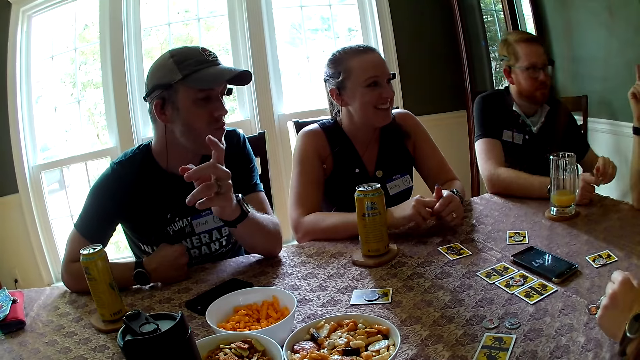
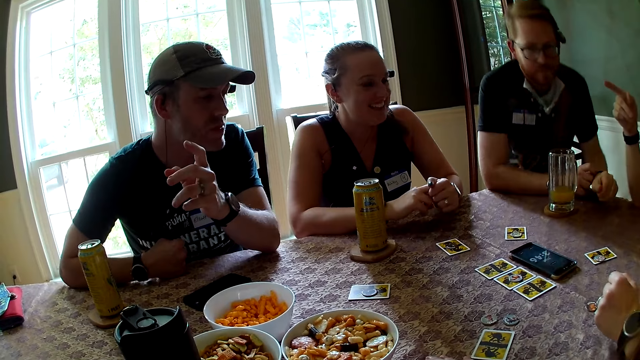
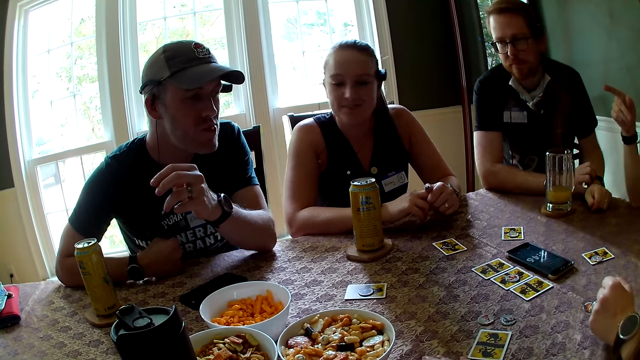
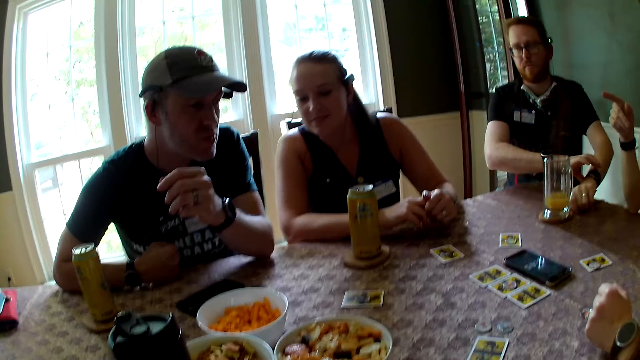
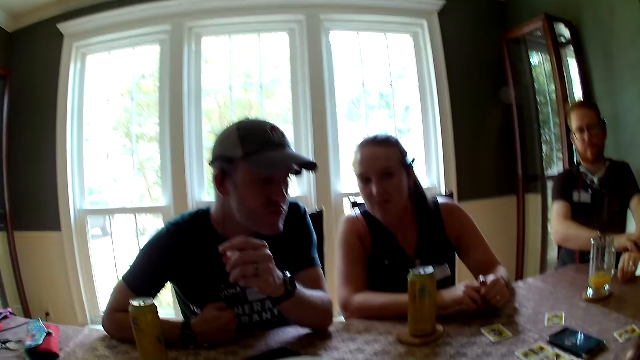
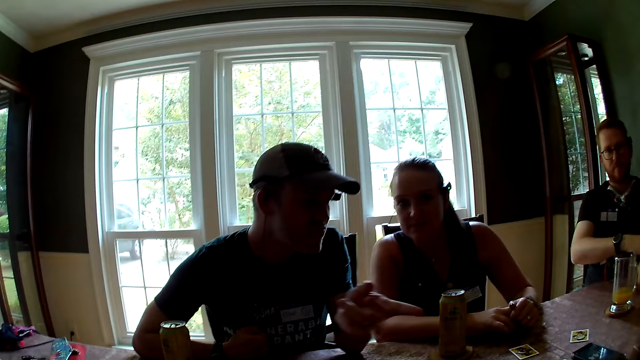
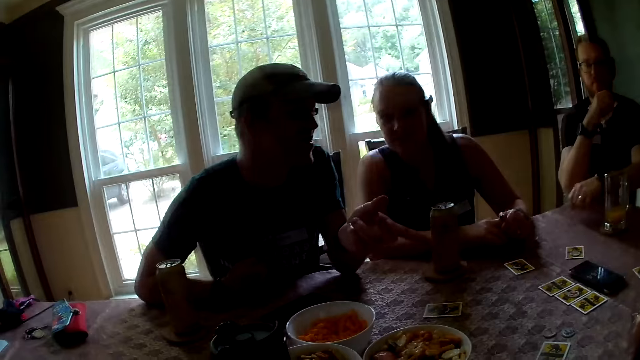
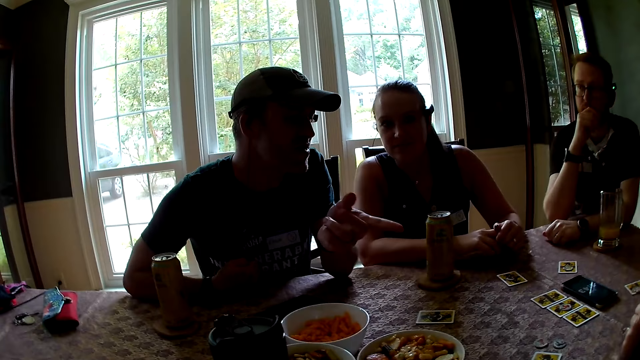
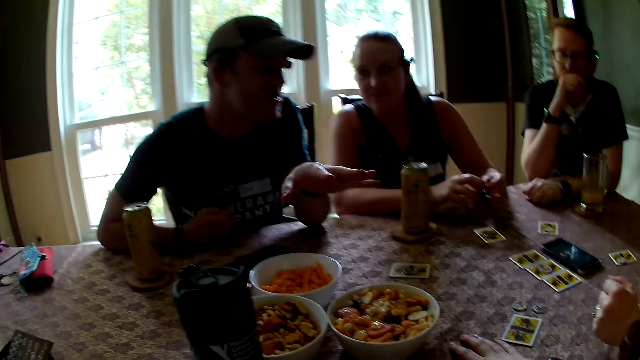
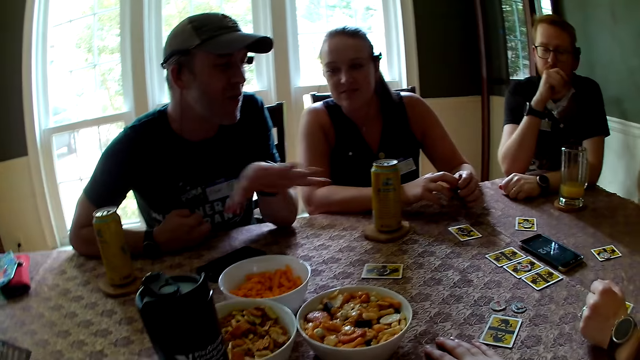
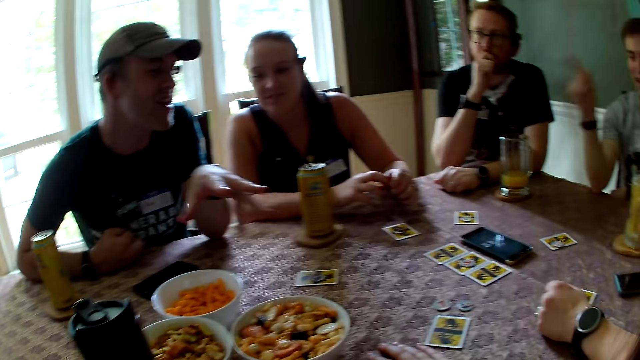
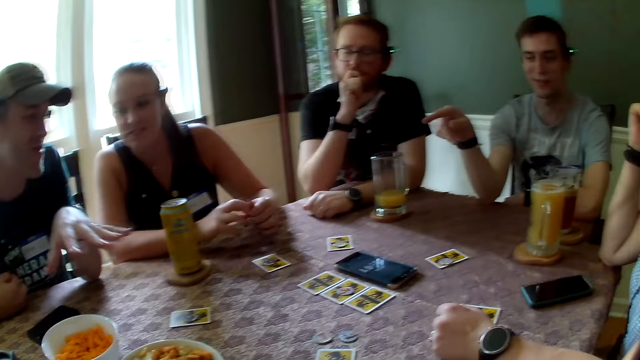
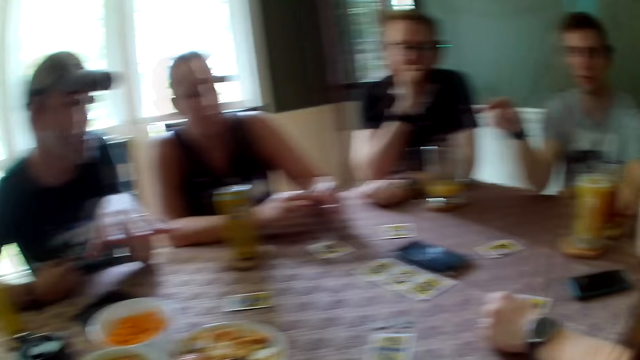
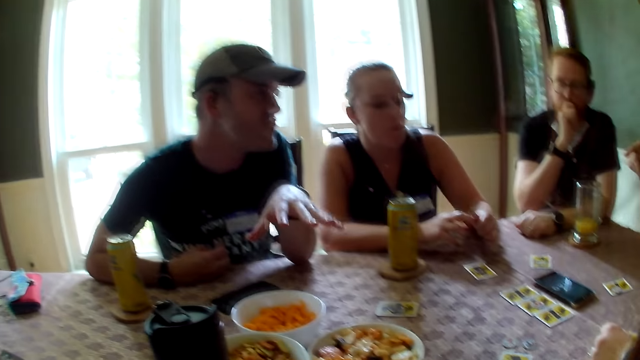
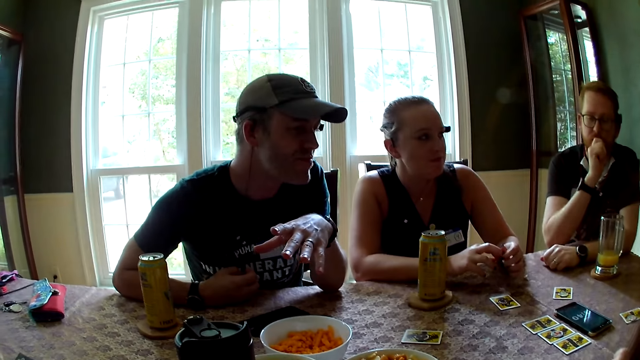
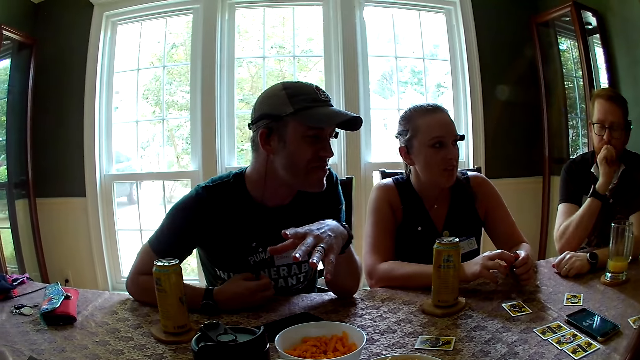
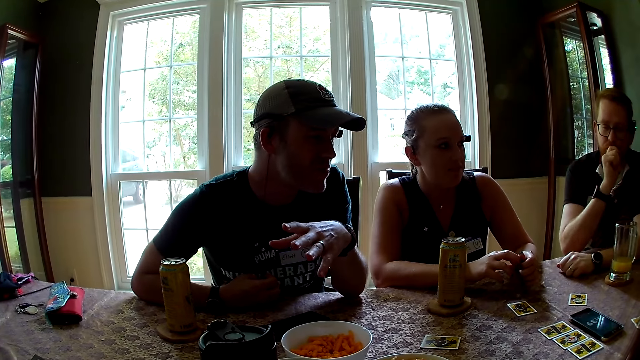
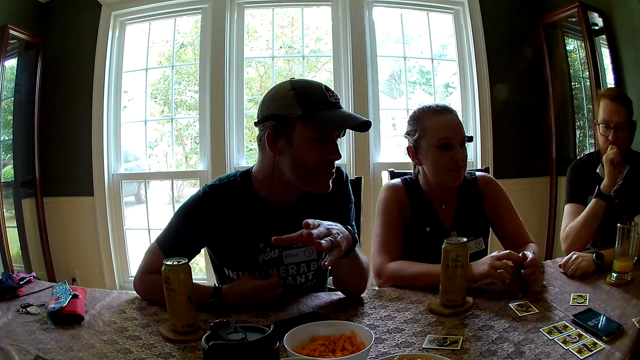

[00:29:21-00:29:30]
A woman rests her hands on the table. A man adjusts himself on a chair. The camera wearer looks around. Another man points at a third man with his right index finger. The first man adjusts a watch on his left wrist with his right hand. The camera wearer converses with the first man, the woman and the third man, and interacts with another woman and the second man. The third man converses with the second man, the first man and the first woman, gesticulates with his left hand, and converses with the camera wearer and the other woman. The first man rests his right hand on his chin and rests his left arm on the table. The second man converses with the first man, the first woman, the third man, the camera wearer and the other woman.

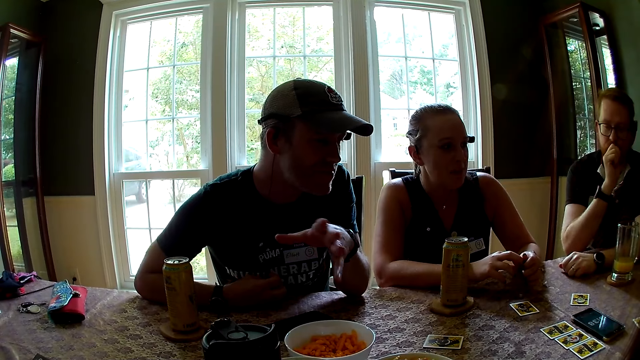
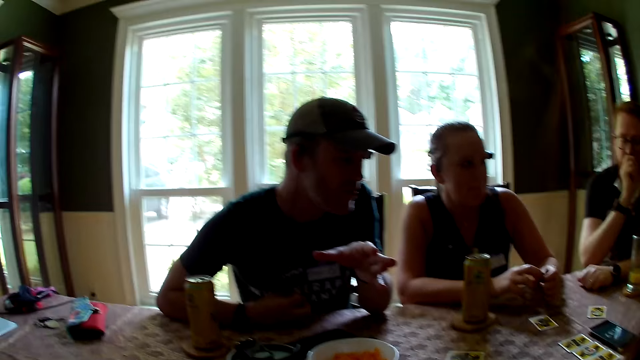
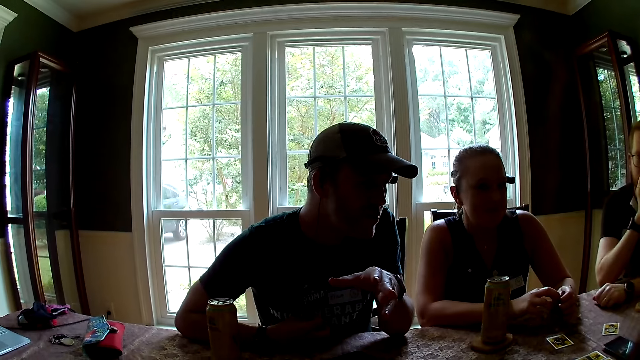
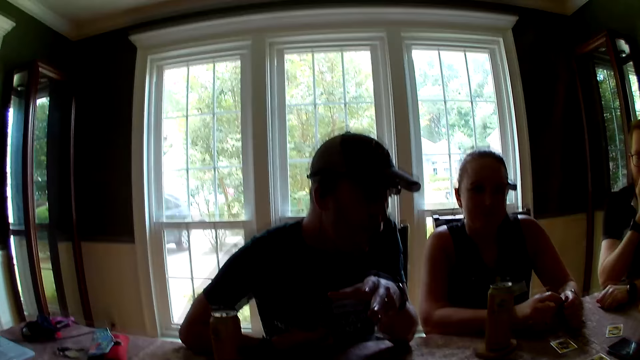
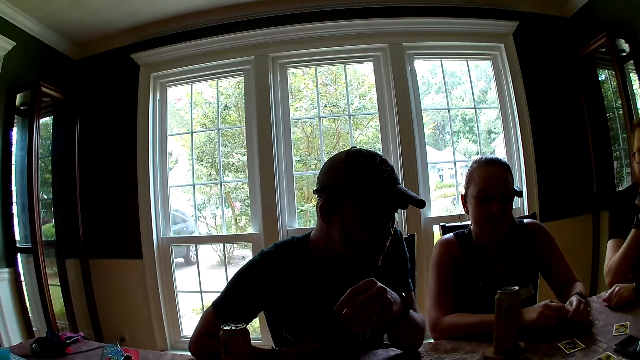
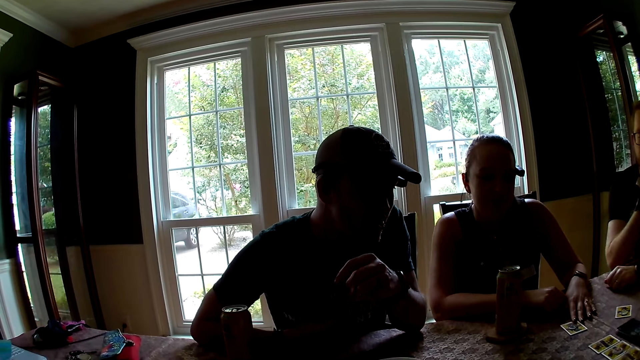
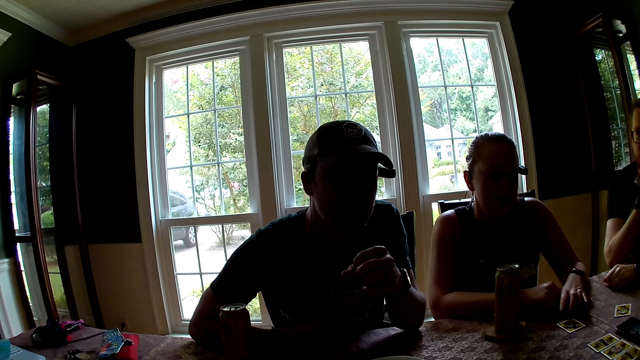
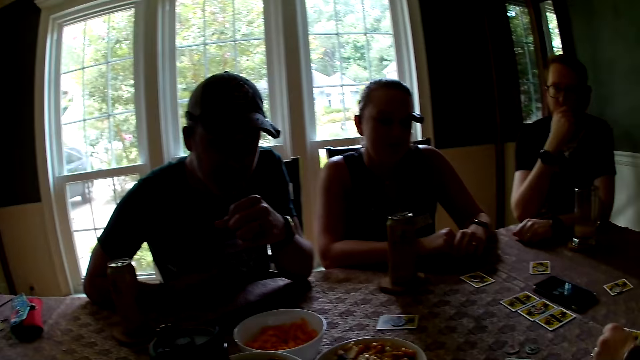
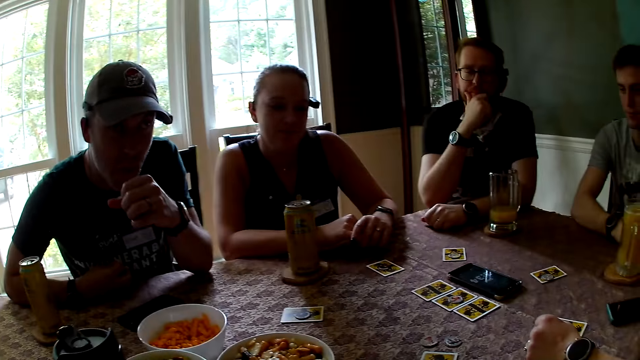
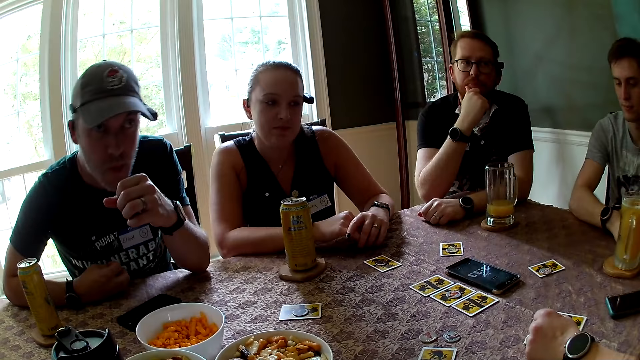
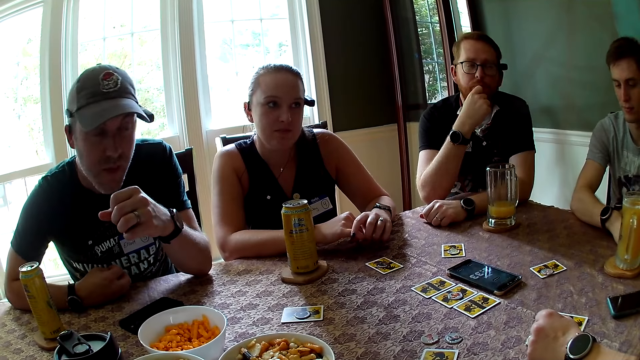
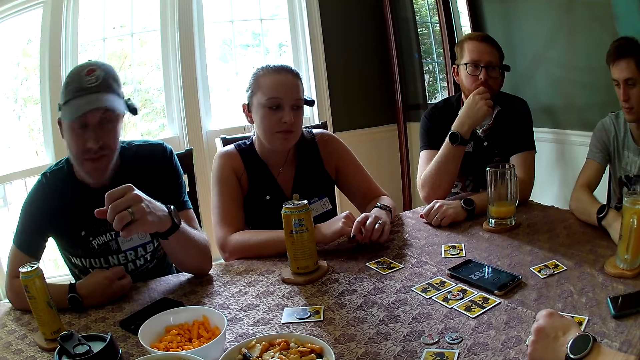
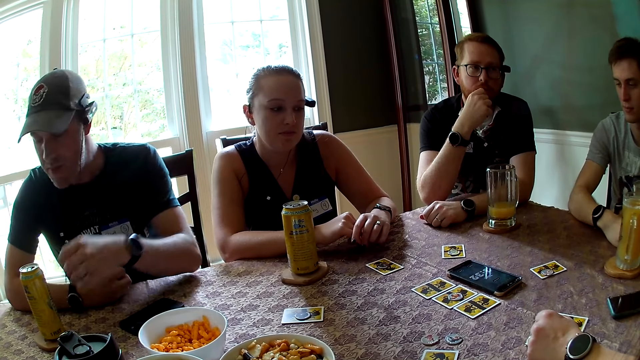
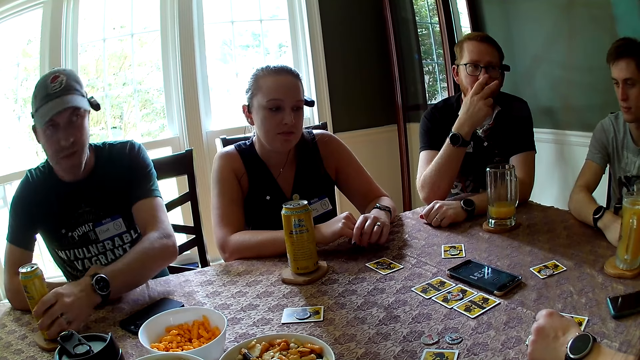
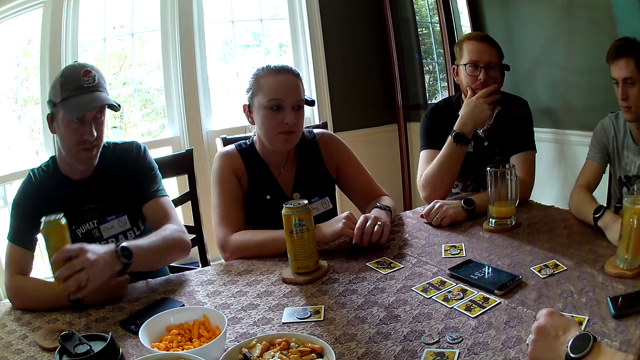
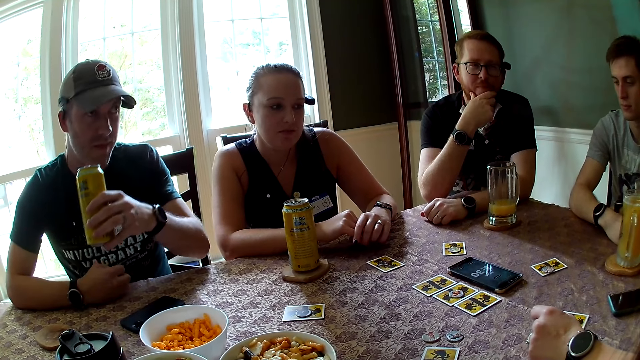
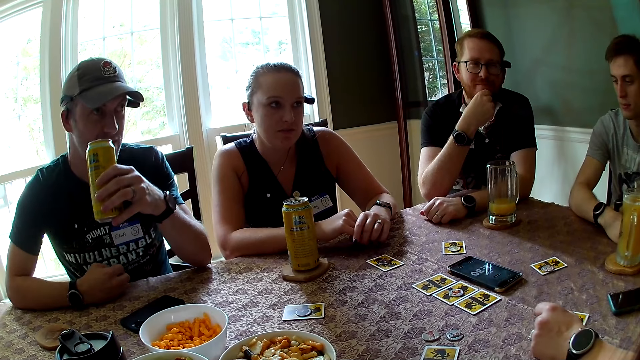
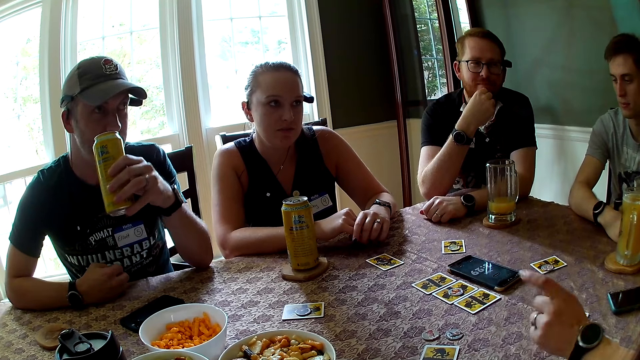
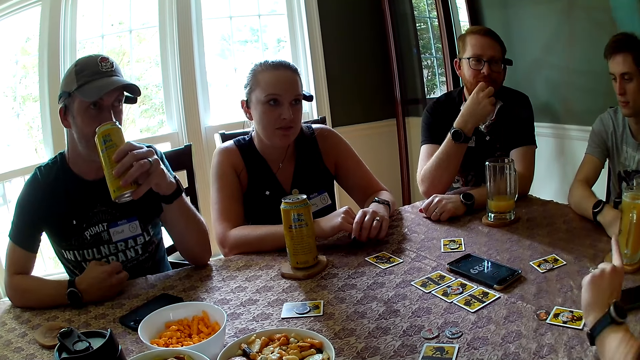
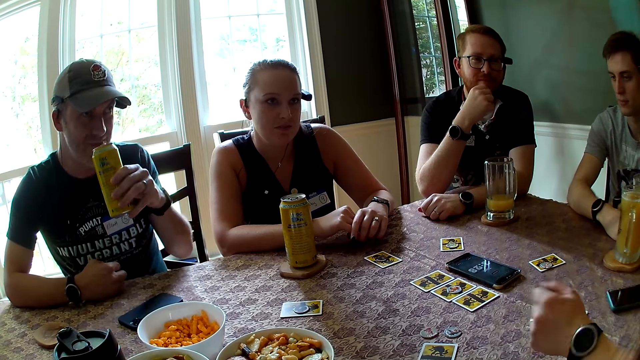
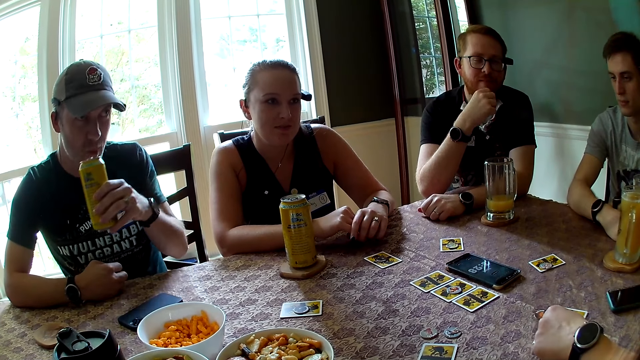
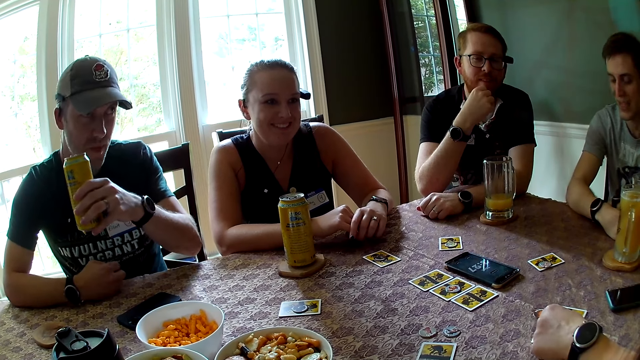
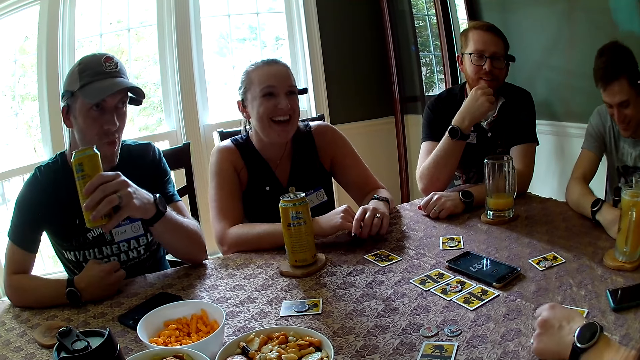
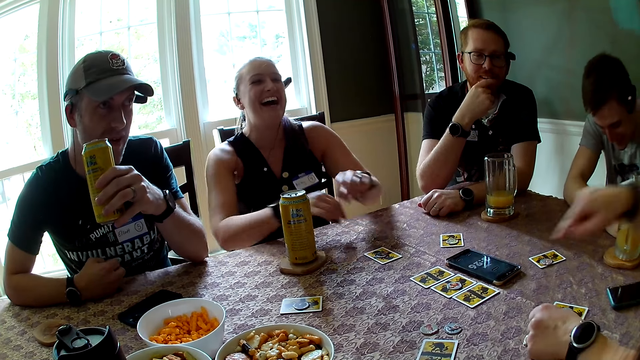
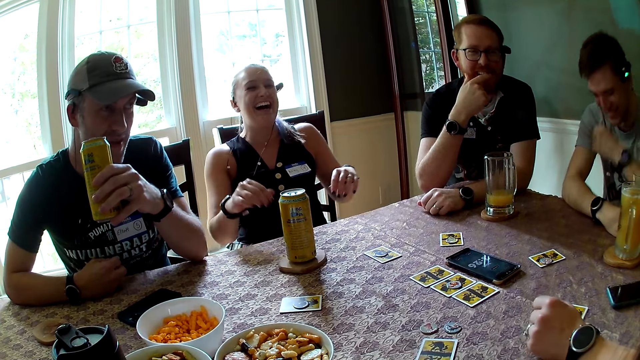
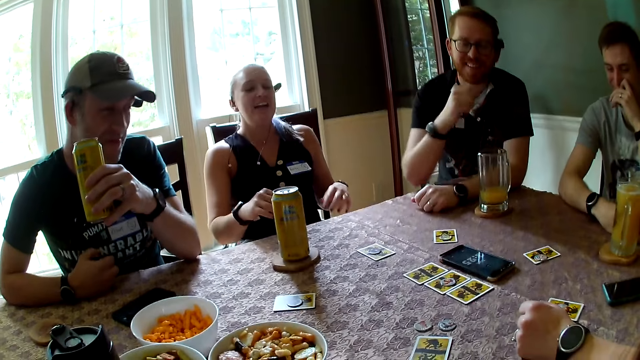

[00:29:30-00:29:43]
The camera wearer interacts with a man. A woman converses with the man, the camera wearer, another man, a third man and another woman. The third man touches his beard with his right hand. The first man picks up the can from the coaster on the table with his left hand. The first woman gesticulates with her left hand. The other woman laughs. The second man laughs. The first woman gesticulates with her right hand. The other woman leans back on the chair.
